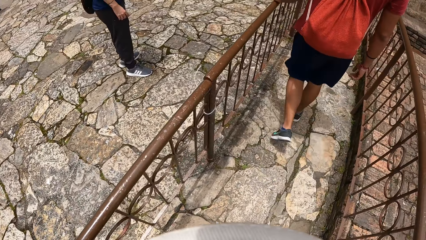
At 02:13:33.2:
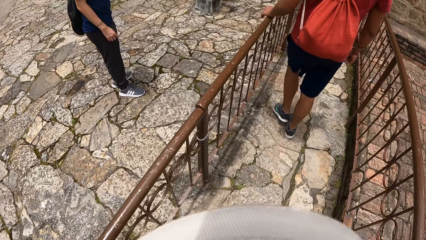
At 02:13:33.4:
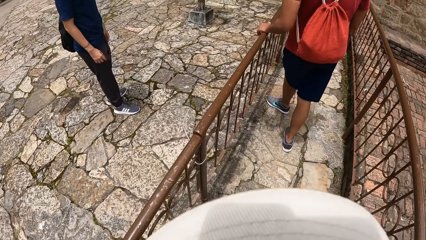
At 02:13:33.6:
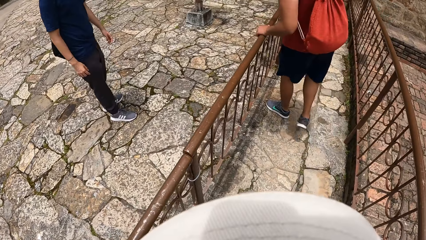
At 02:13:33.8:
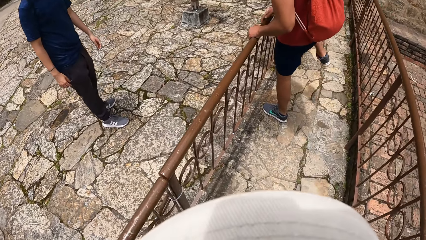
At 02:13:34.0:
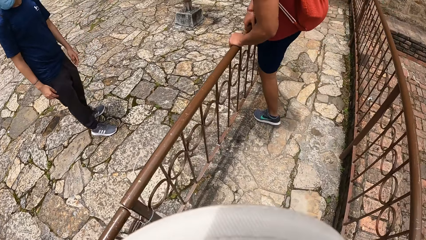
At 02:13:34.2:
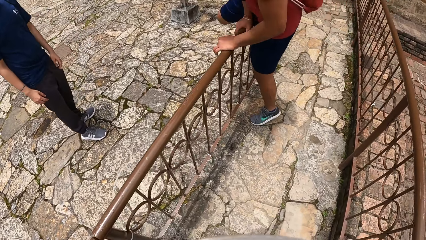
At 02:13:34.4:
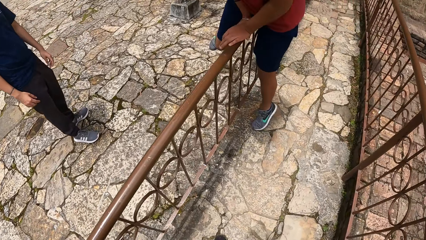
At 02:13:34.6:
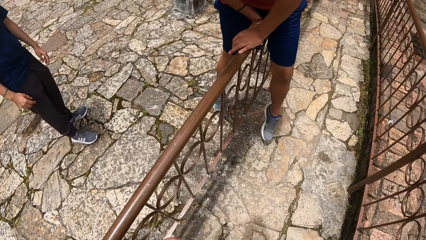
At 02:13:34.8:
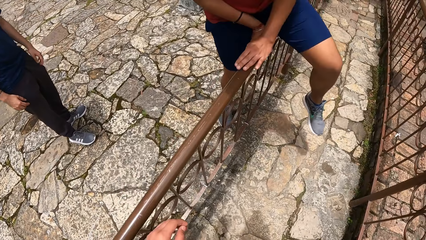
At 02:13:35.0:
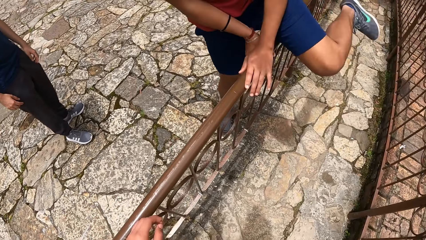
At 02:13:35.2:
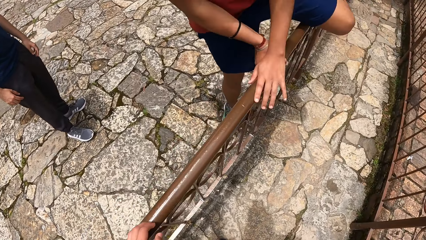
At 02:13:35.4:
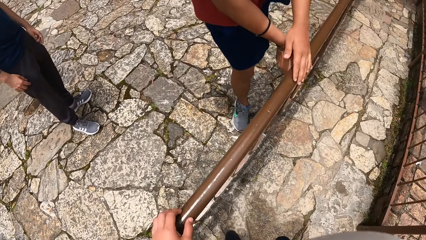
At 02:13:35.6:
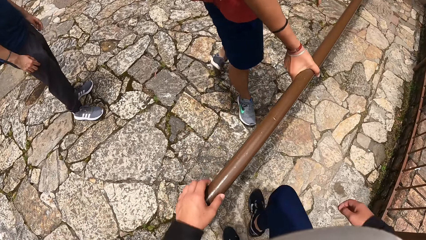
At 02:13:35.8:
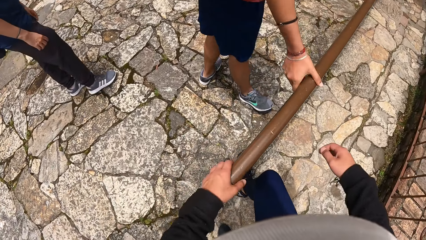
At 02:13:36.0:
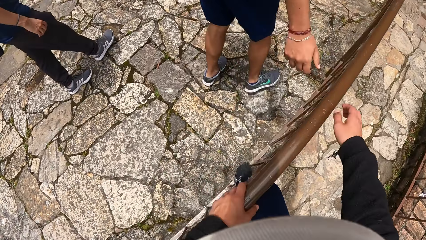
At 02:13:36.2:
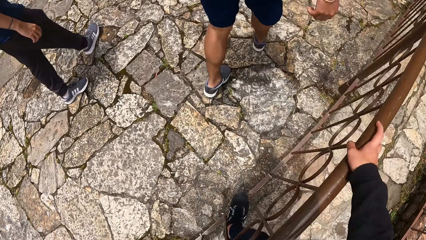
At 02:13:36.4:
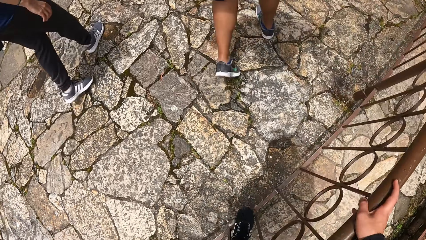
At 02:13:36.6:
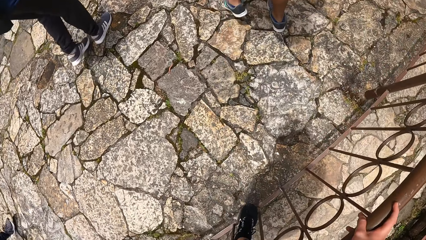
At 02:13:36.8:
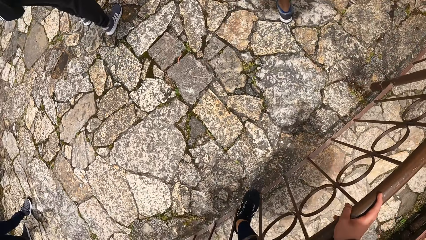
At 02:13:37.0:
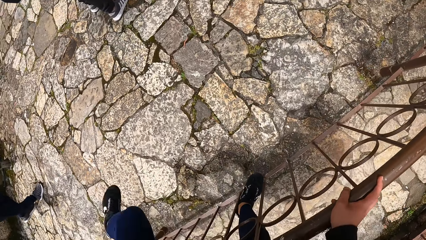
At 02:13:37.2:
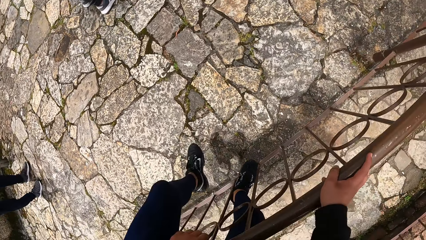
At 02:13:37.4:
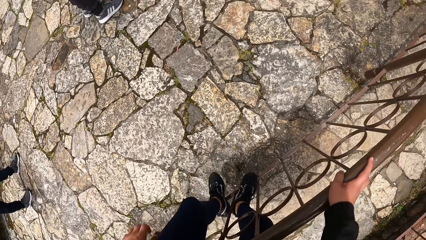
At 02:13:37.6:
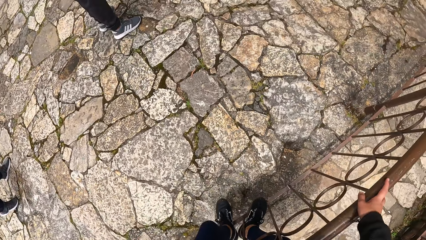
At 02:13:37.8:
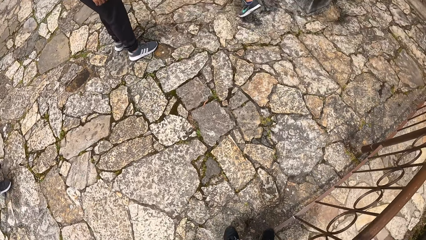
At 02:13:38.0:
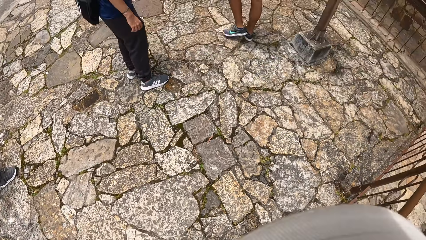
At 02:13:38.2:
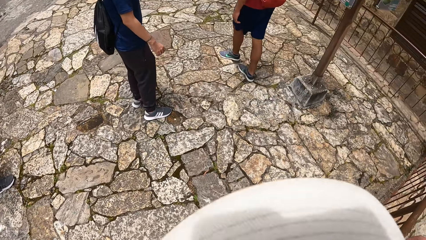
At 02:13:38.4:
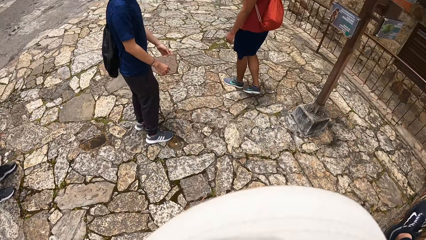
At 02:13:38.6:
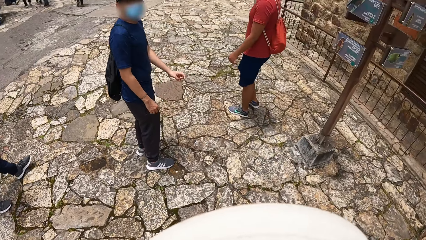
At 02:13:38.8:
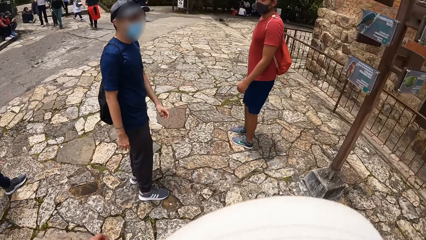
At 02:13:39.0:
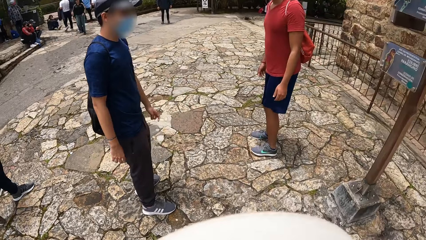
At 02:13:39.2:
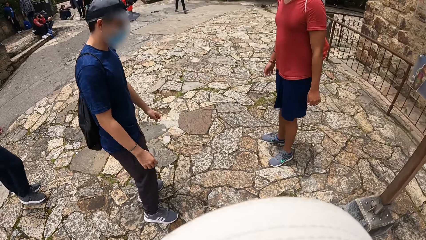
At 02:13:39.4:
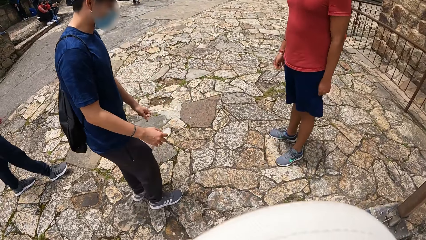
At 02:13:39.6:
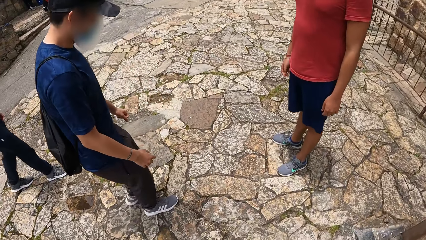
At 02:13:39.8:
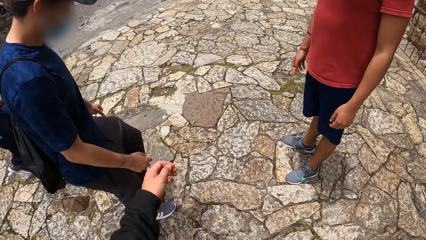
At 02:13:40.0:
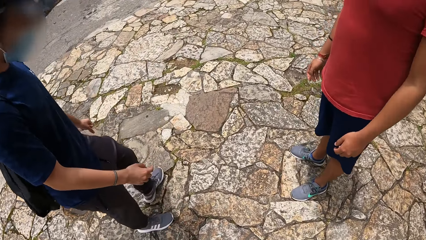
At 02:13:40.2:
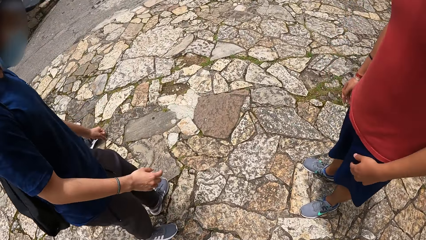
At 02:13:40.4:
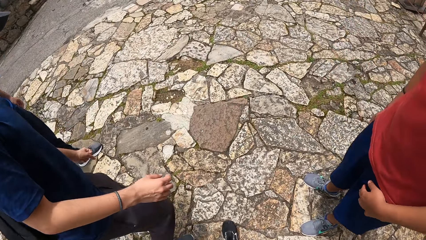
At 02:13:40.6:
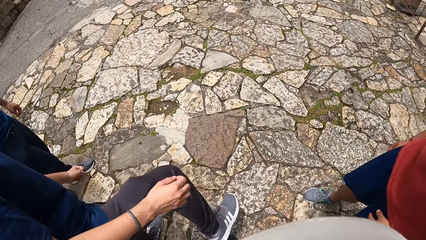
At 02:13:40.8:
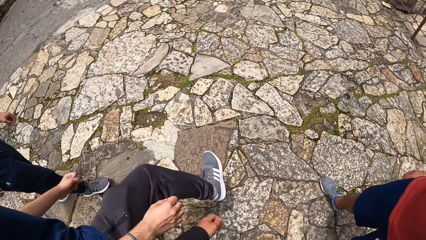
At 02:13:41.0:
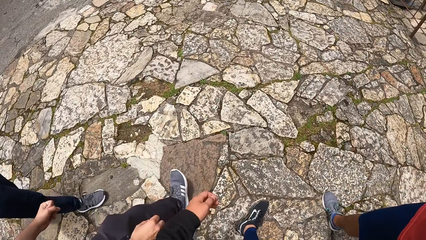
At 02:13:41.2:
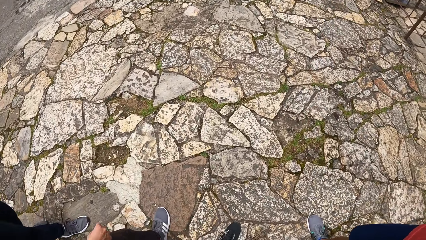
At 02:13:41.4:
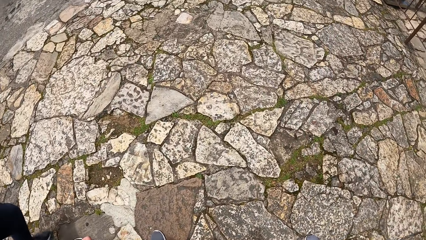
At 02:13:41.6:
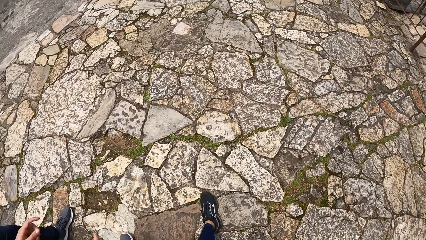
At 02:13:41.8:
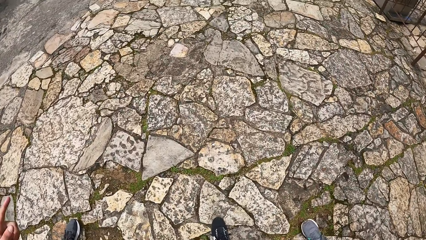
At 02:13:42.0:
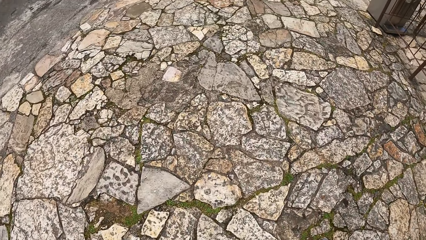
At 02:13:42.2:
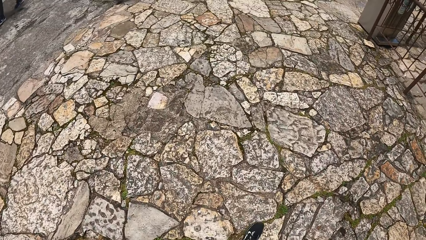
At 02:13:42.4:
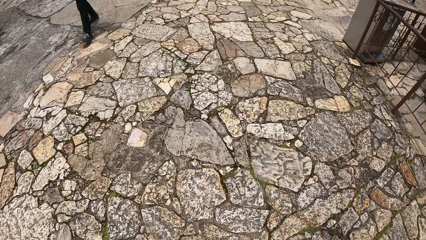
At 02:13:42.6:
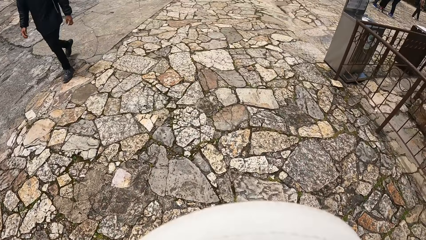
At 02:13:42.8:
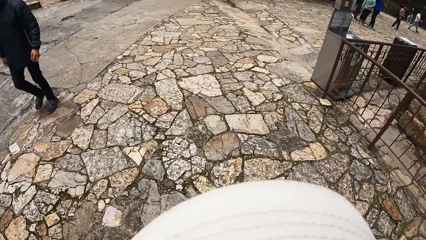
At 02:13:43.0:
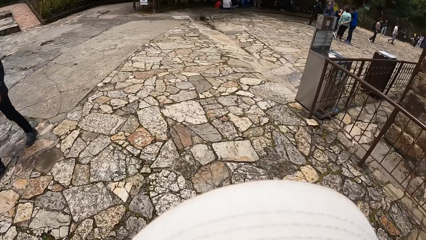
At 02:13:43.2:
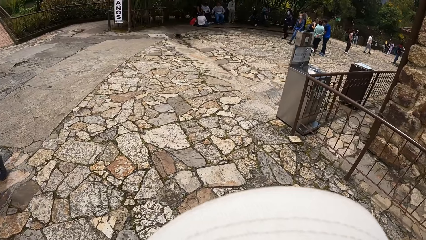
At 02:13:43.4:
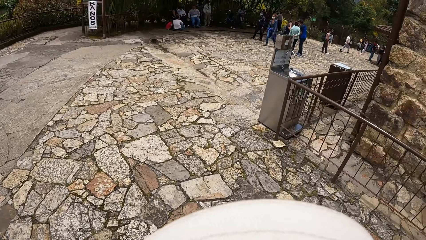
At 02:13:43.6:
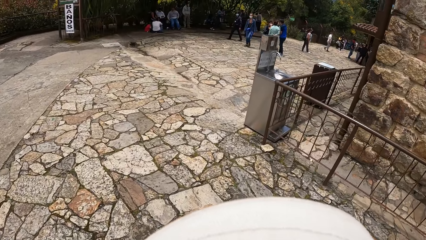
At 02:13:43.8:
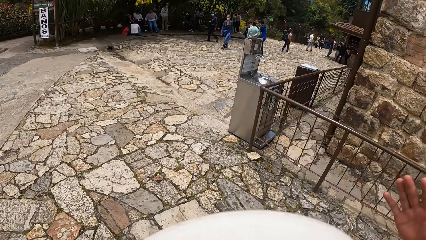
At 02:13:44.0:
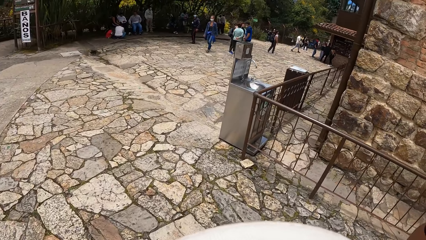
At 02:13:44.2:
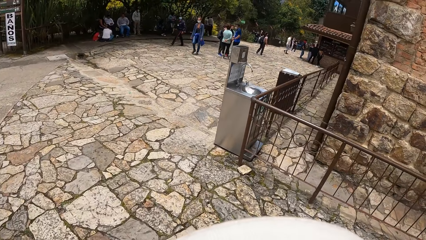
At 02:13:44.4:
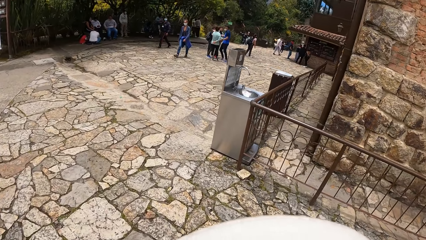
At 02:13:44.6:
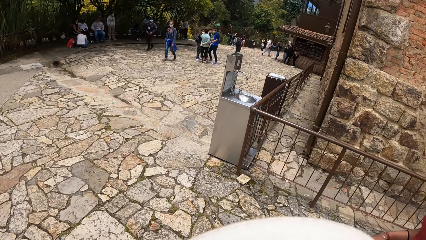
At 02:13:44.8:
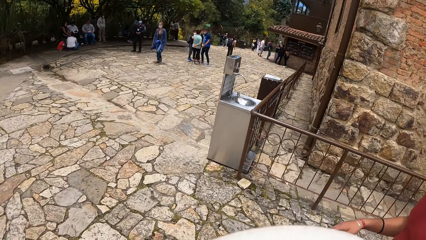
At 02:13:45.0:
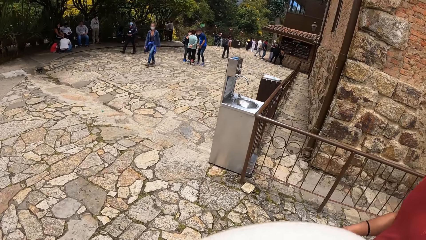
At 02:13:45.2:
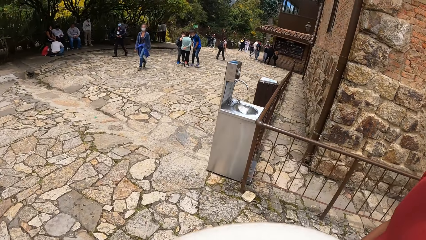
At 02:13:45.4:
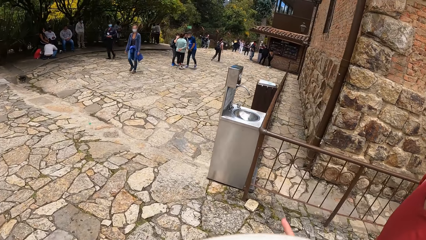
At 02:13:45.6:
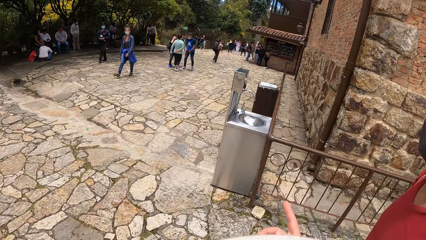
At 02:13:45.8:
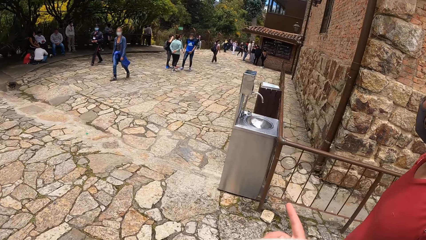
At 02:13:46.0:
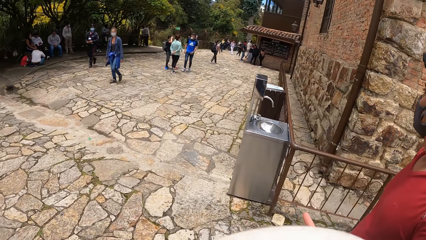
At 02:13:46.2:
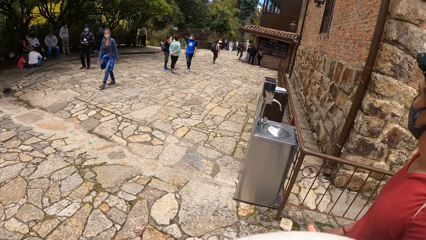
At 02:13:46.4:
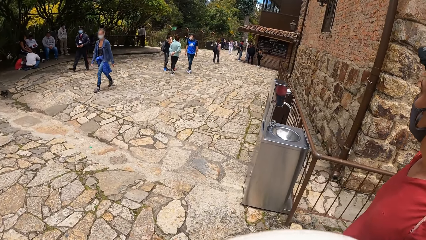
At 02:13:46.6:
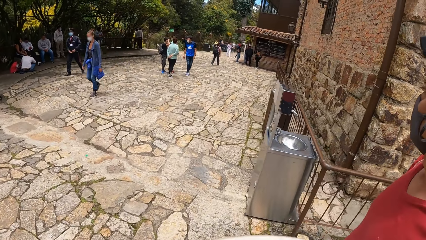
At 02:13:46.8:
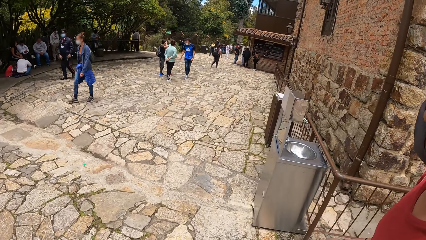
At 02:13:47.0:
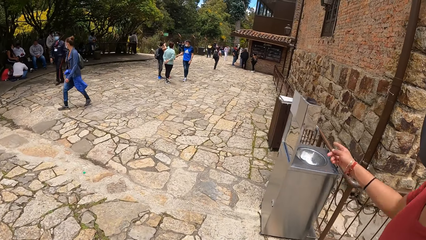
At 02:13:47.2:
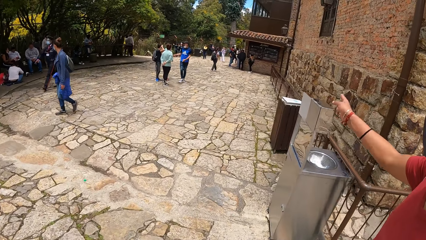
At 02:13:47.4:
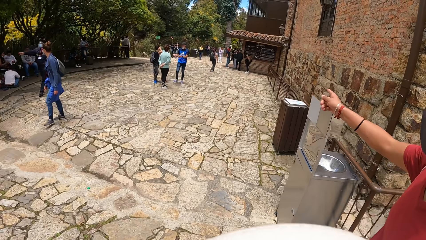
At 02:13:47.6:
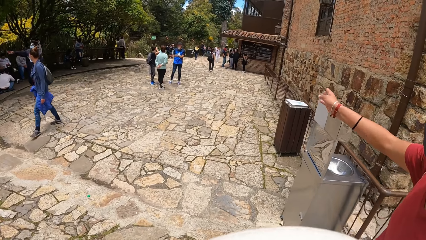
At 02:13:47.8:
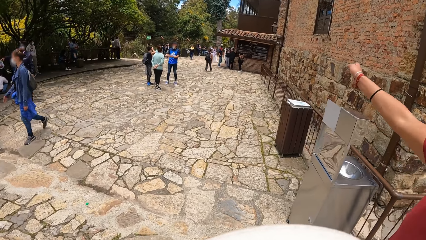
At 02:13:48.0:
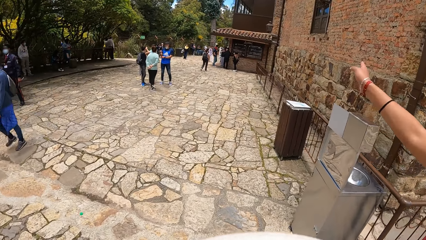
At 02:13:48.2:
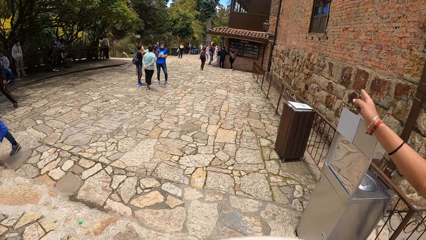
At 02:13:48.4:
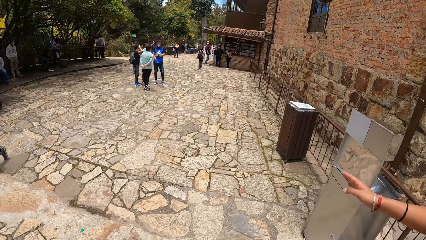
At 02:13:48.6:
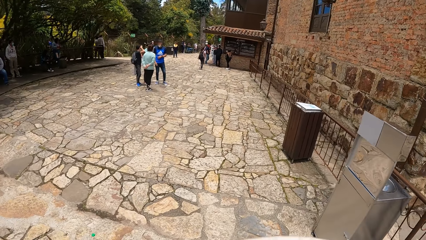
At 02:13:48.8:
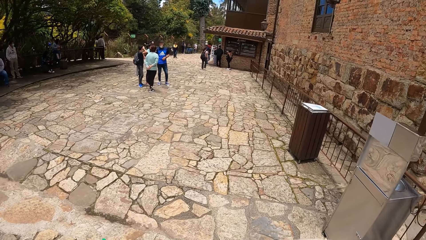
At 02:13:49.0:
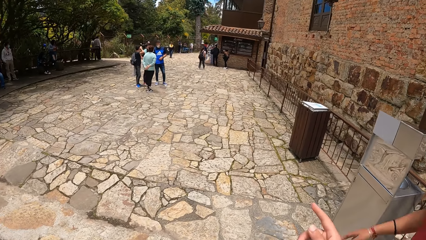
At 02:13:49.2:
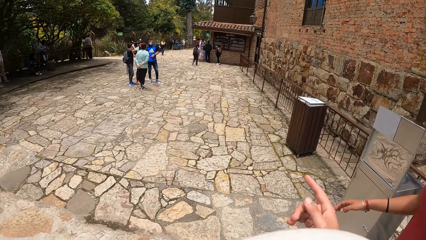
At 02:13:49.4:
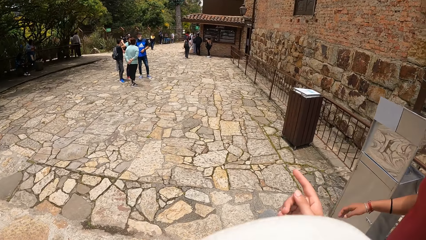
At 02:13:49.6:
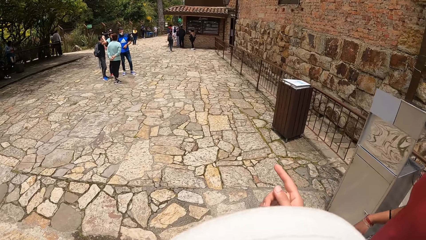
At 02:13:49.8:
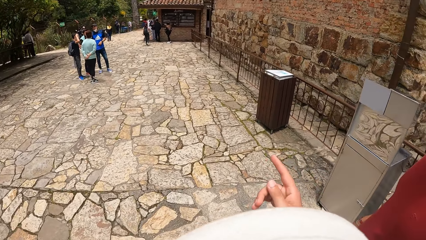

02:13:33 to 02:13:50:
The camera wearer walks on the pavement. A man climbs over the barricade. The camera wearer climbs over the barricade. The man points to a path with his right hand. The camera wearer points to the path with her right index finger.
